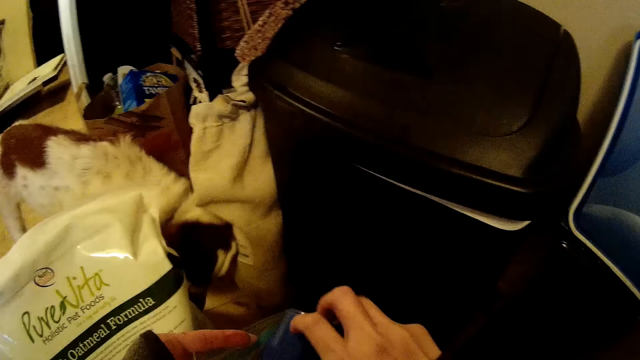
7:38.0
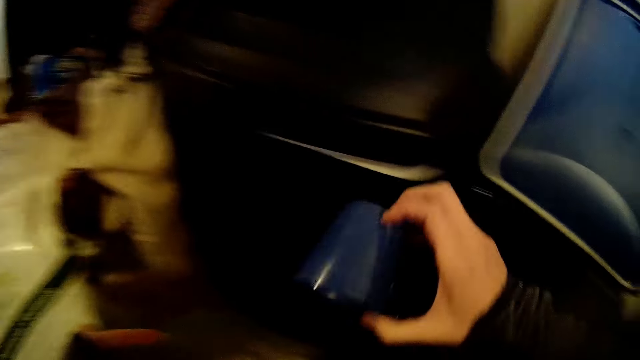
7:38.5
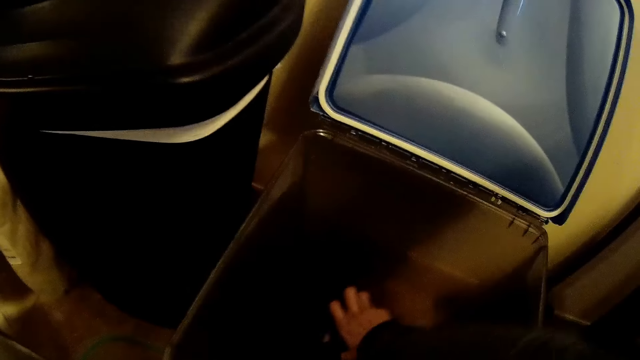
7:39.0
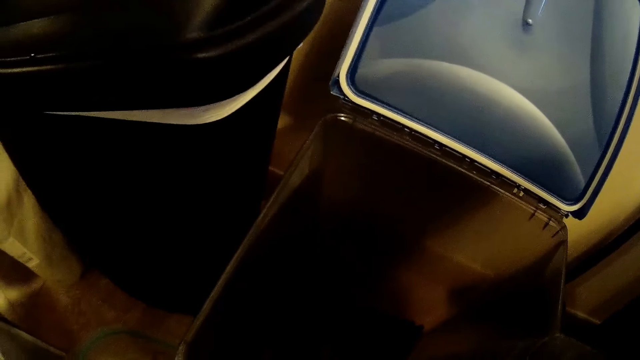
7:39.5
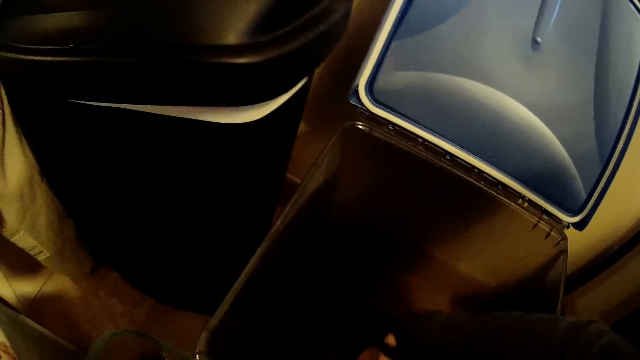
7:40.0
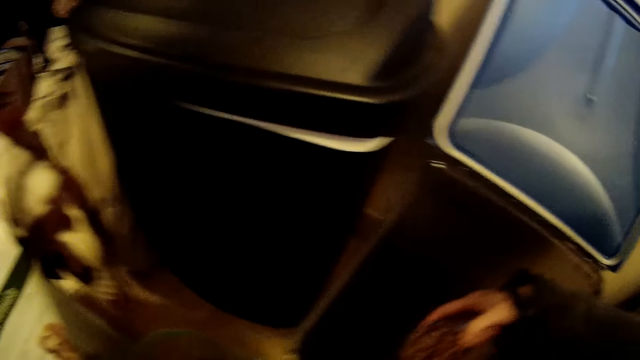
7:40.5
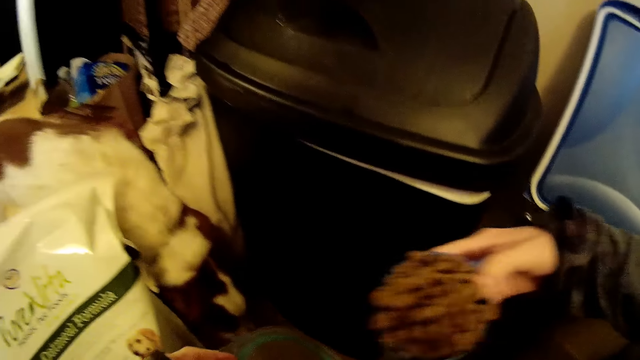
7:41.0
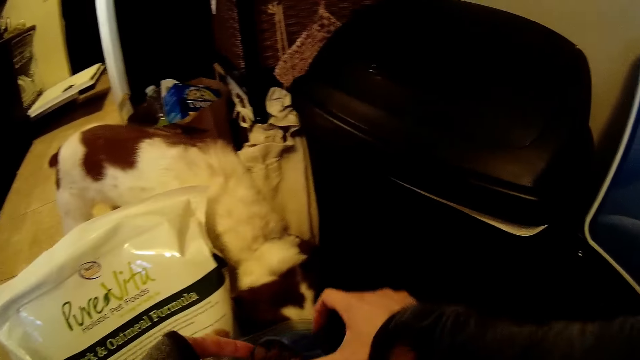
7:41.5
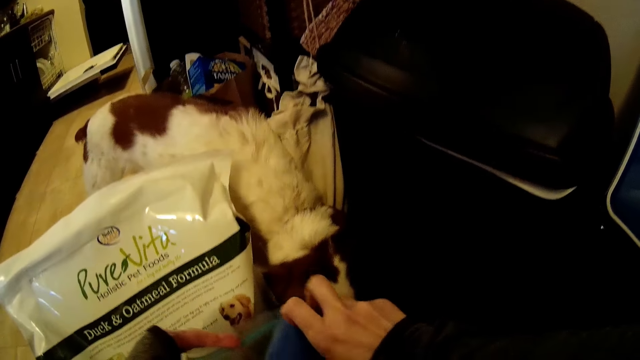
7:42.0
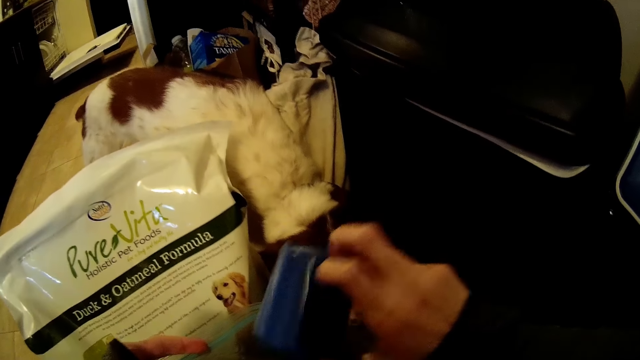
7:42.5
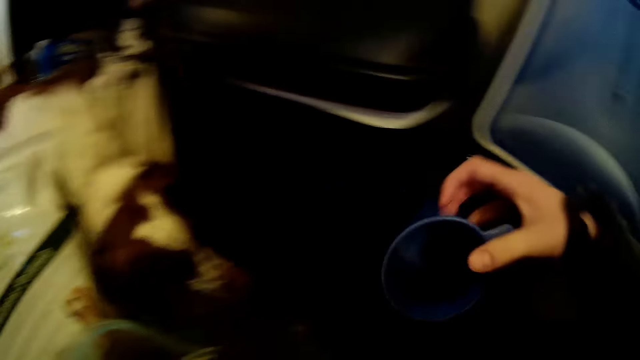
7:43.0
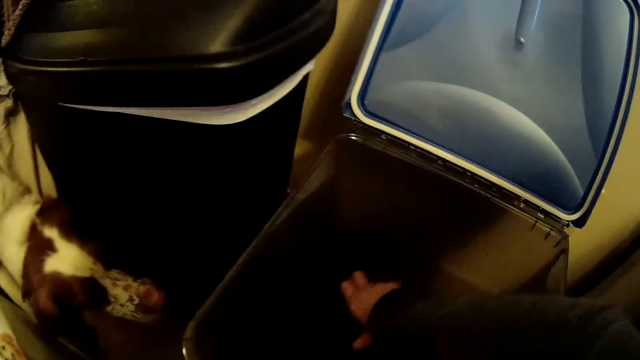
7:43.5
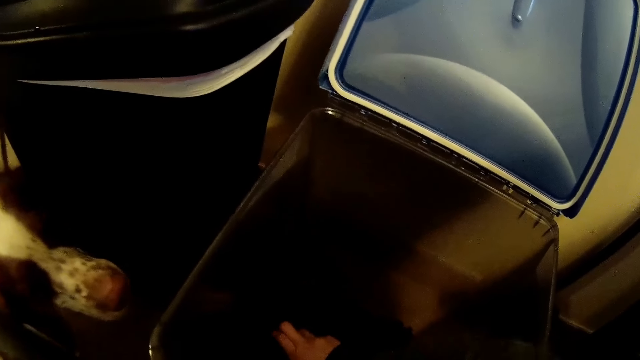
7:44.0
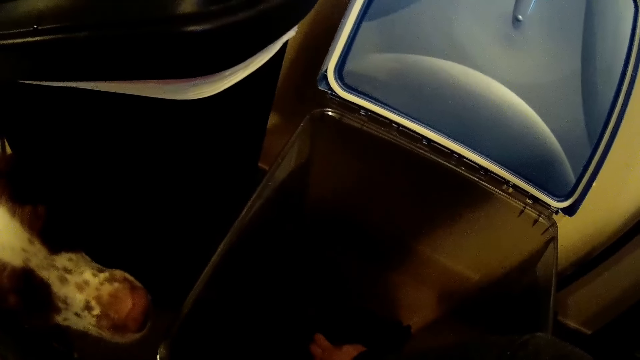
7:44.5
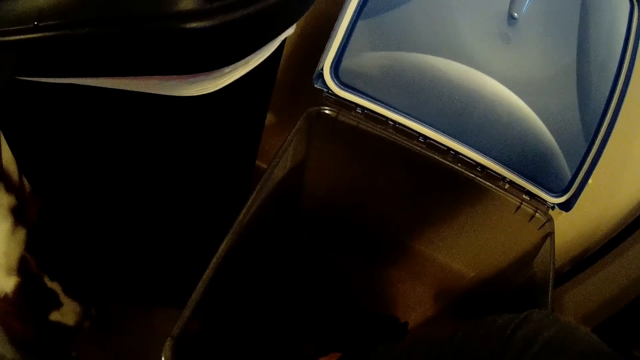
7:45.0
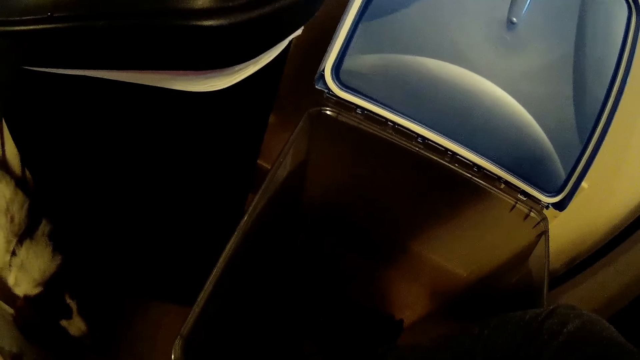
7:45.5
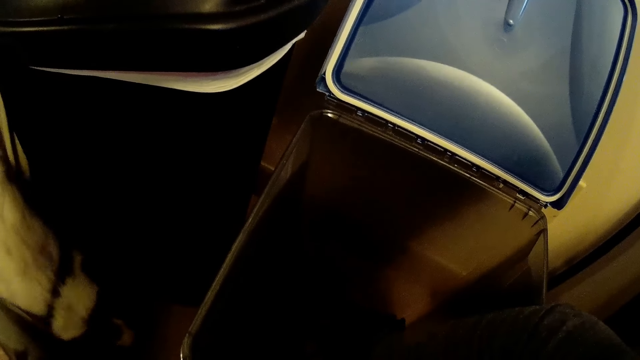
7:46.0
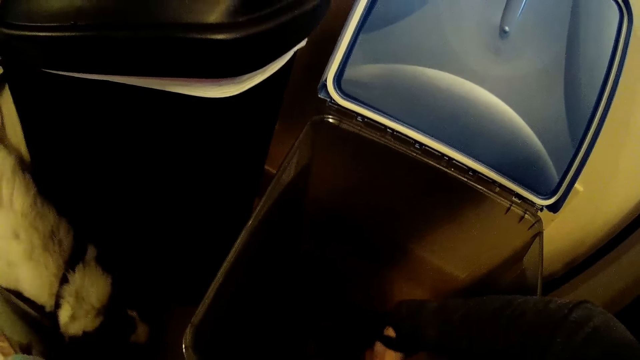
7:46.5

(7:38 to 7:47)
The camera wearer fills the storage bag in her left hand with dog food in the cup in her right hand. She fills the cup in her right hand with dog food from the storage container. She fills the storage bag in her left hand with dog food in the cup in her right hand. She scoops pet food.

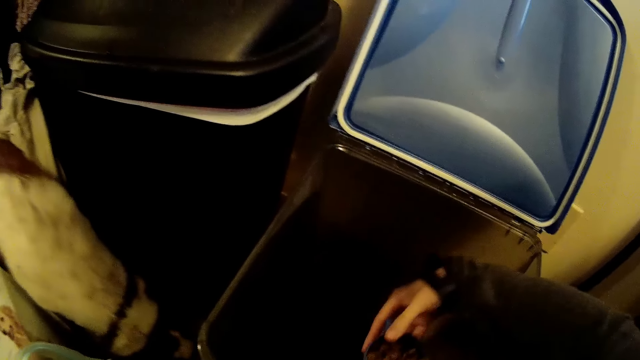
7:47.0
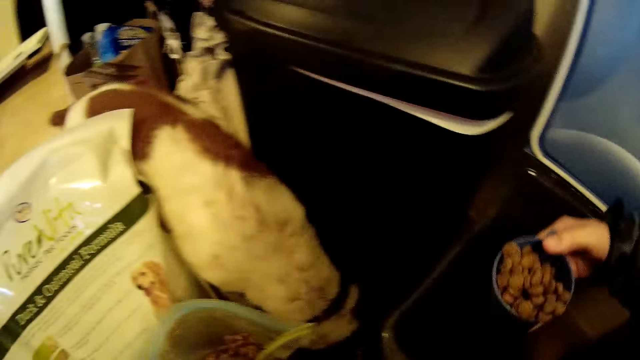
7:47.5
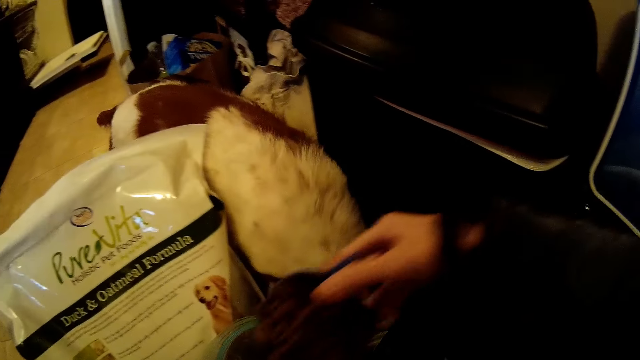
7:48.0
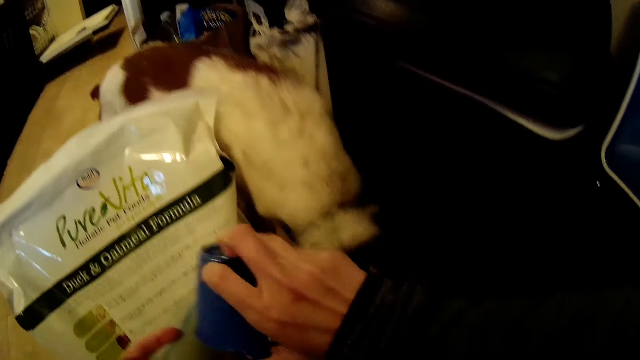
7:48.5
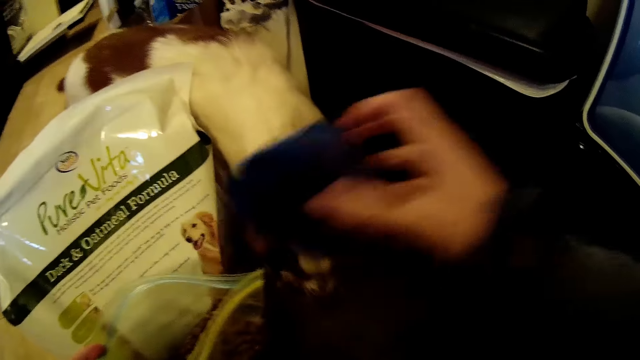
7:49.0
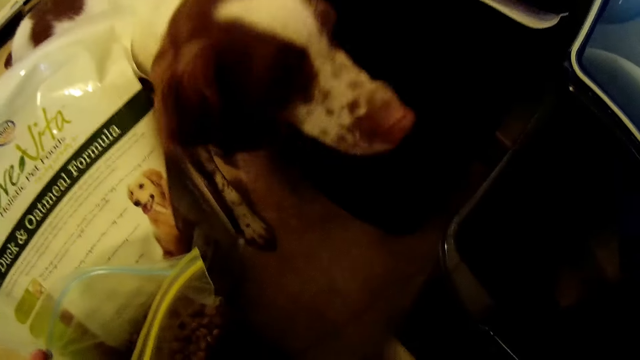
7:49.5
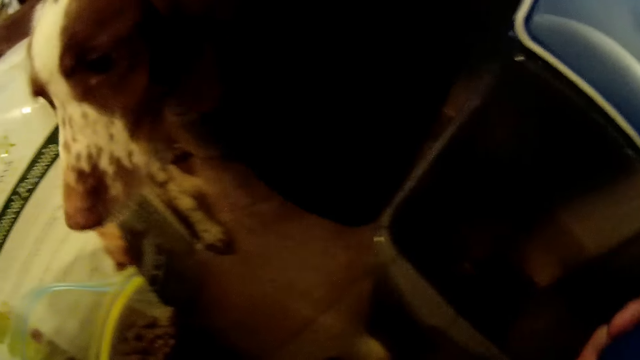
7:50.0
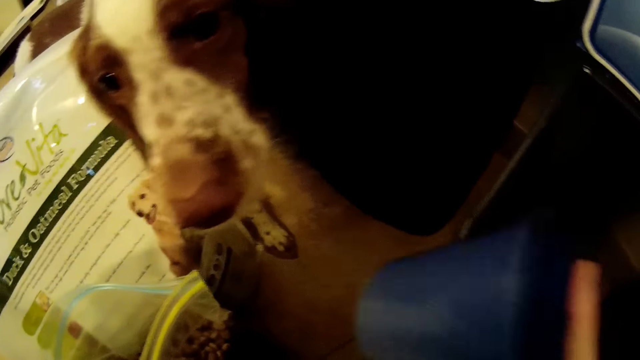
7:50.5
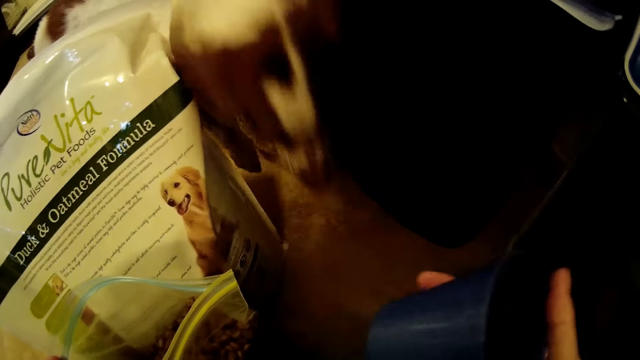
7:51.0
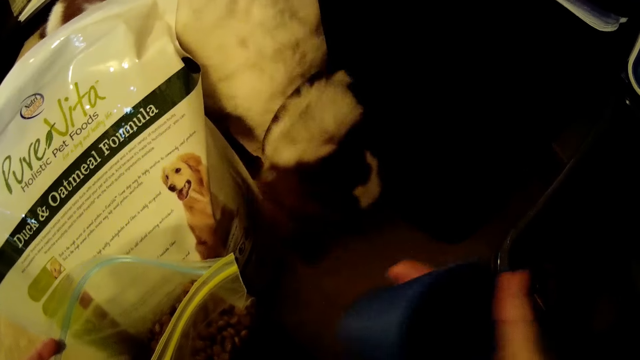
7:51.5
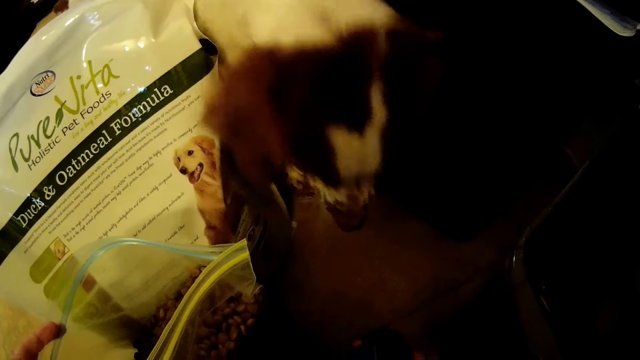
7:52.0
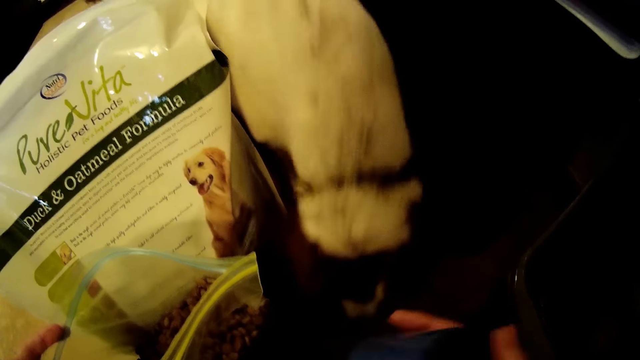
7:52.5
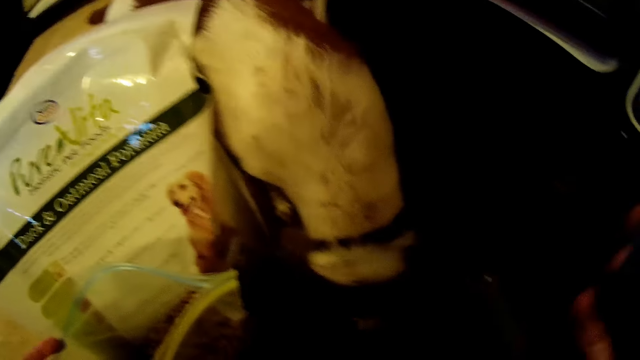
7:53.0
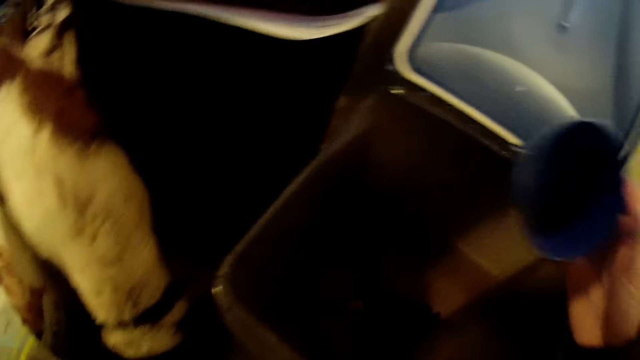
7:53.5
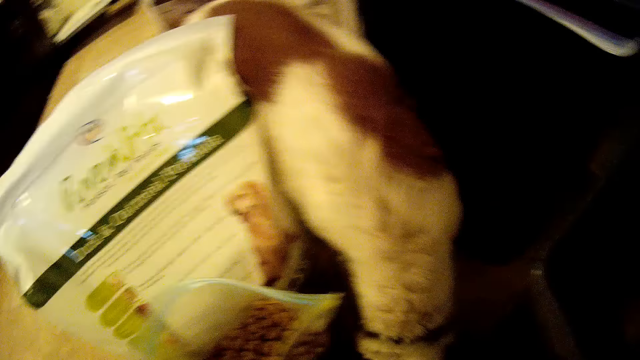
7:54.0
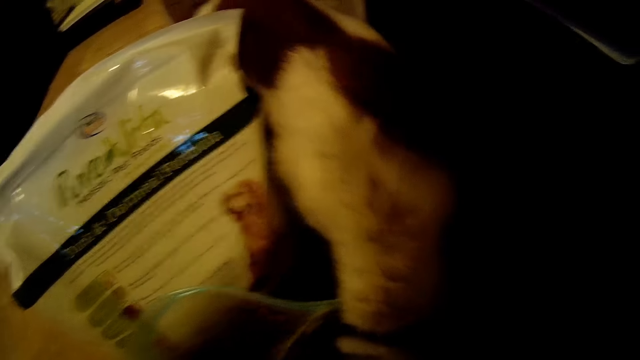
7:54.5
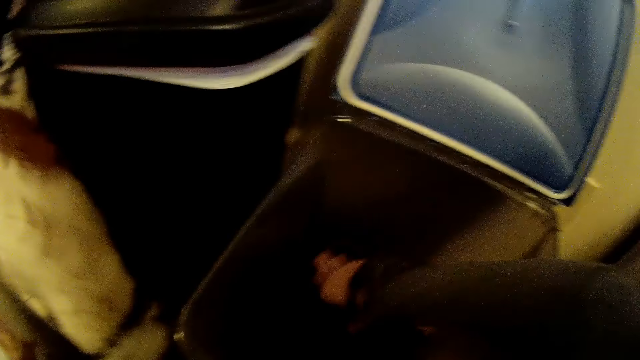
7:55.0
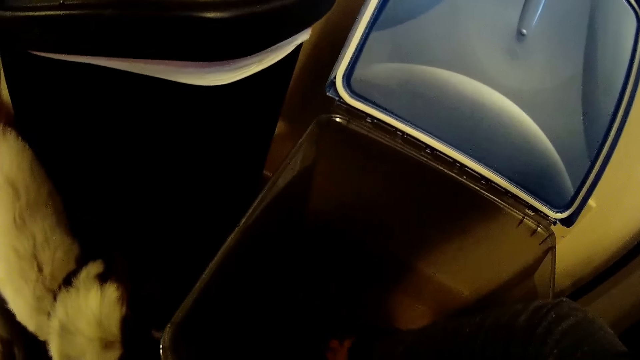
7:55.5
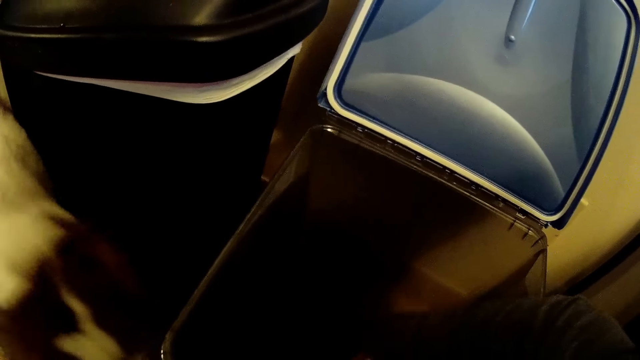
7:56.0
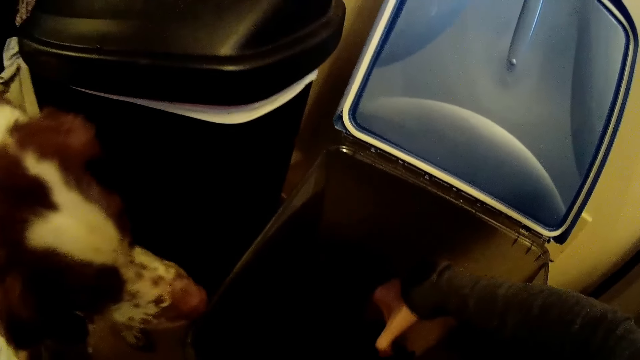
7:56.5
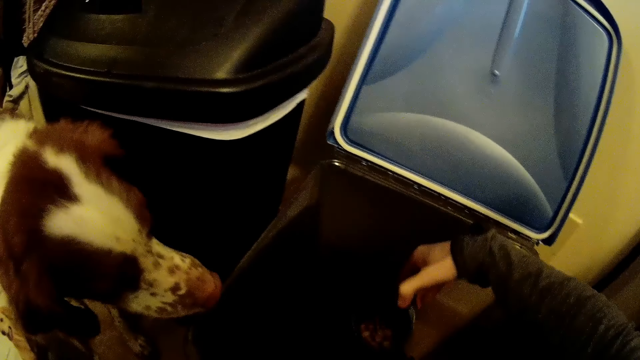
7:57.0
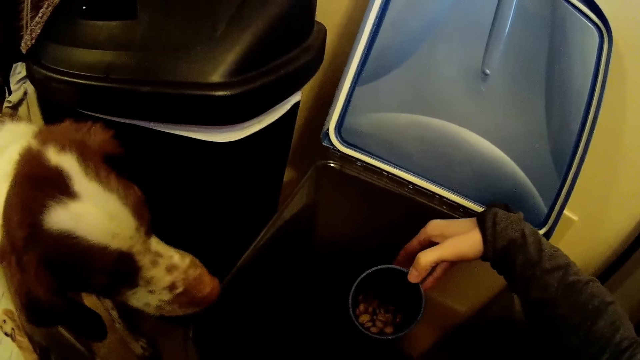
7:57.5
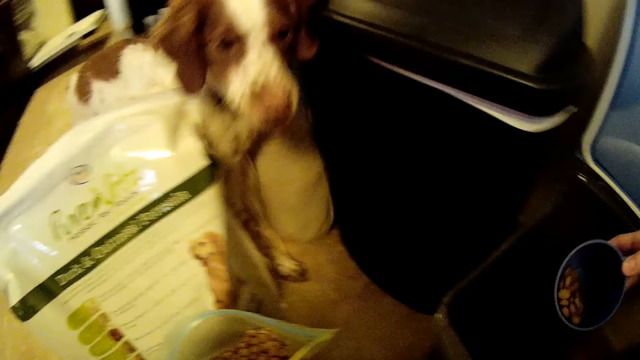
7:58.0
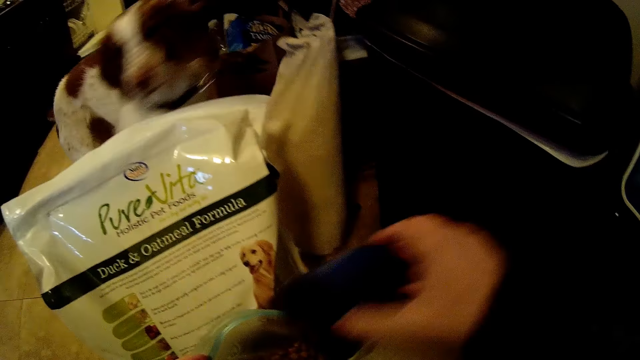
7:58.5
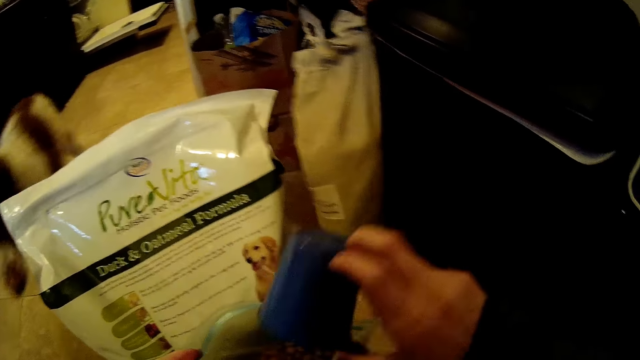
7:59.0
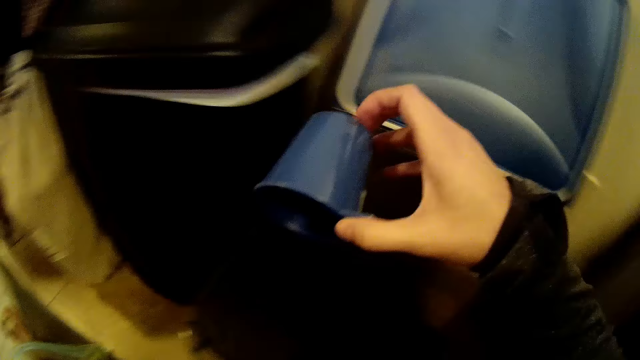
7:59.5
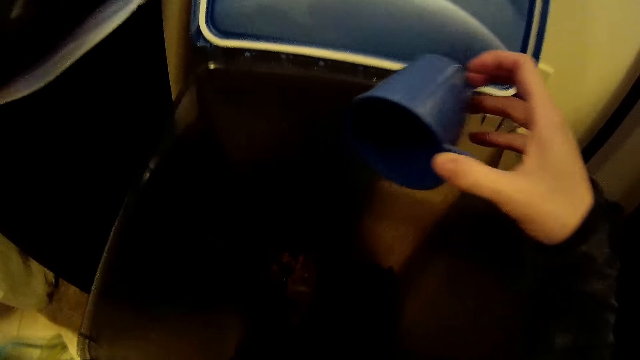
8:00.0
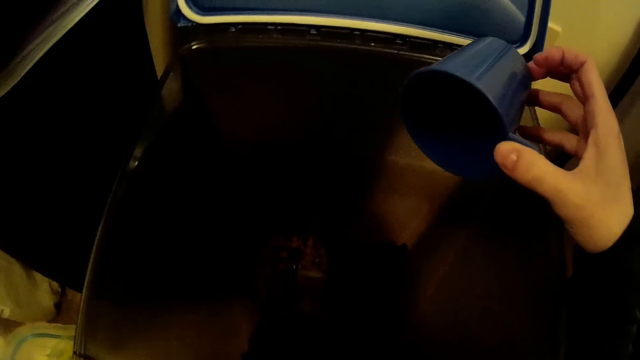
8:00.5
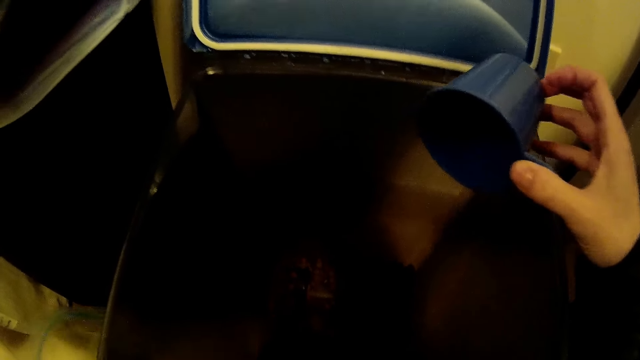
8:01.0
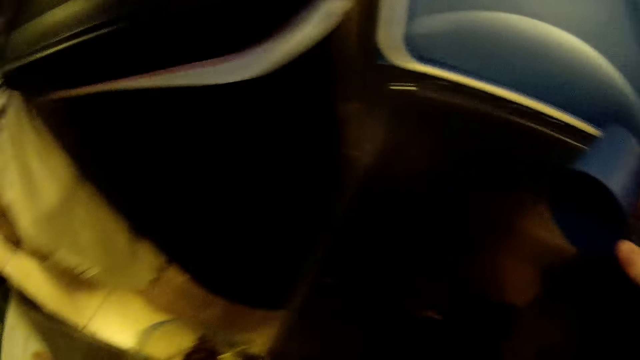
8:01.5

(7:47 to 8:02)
The camera wearer fills the storage bag in her left hand with dog food in the cup in her right hand. She holds the cup. She fills the cup in her right hand with dog food from the storage container. She fills the storage bag in her left hand with dog food in the cup in her right hand. She looks inside the container.
